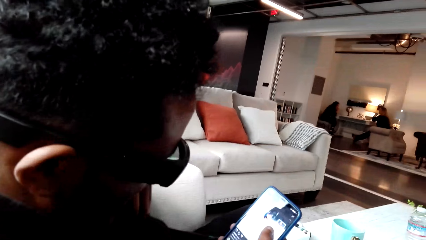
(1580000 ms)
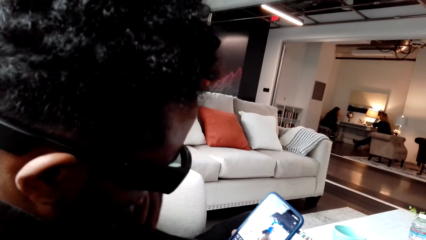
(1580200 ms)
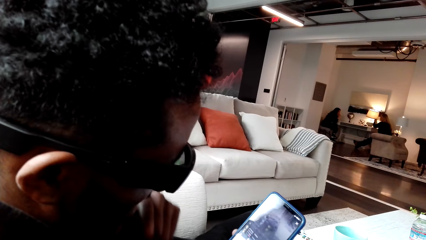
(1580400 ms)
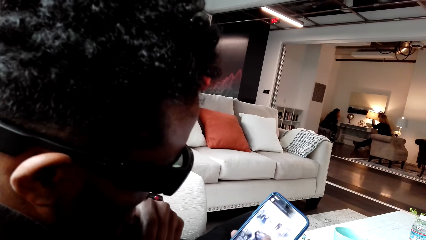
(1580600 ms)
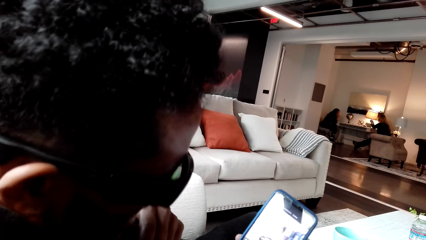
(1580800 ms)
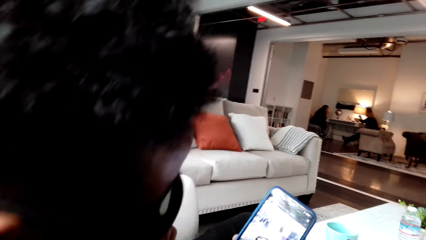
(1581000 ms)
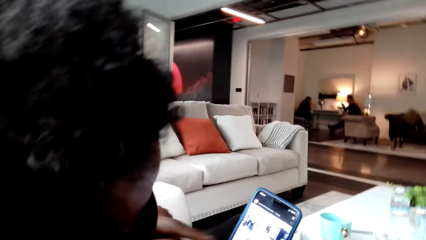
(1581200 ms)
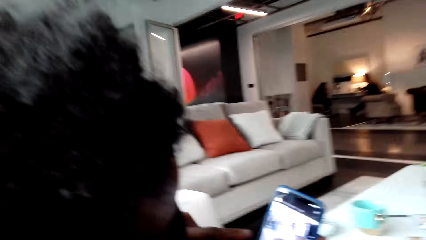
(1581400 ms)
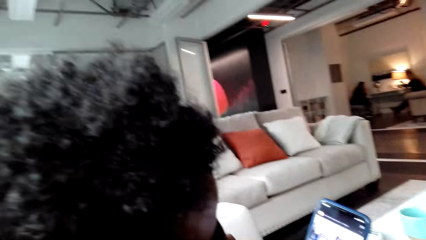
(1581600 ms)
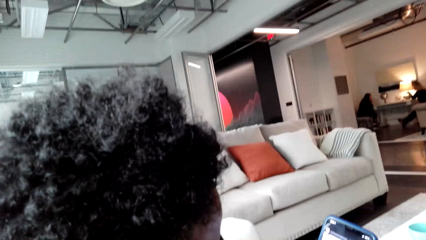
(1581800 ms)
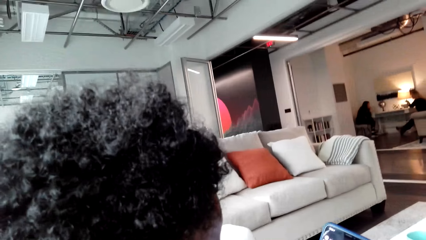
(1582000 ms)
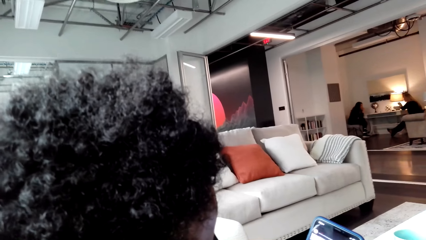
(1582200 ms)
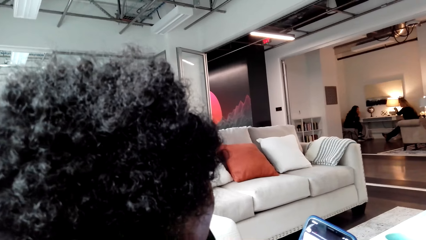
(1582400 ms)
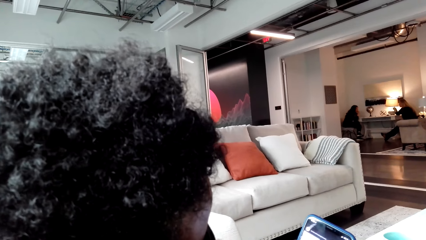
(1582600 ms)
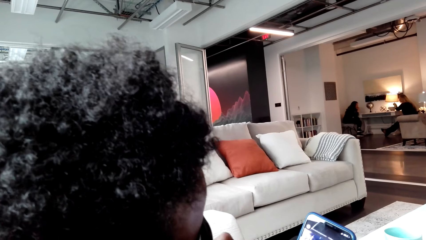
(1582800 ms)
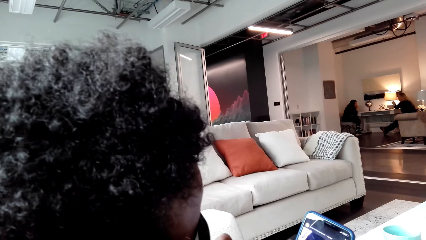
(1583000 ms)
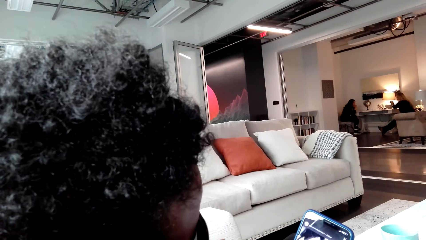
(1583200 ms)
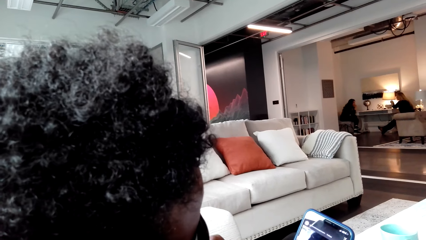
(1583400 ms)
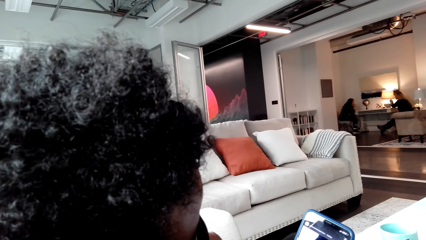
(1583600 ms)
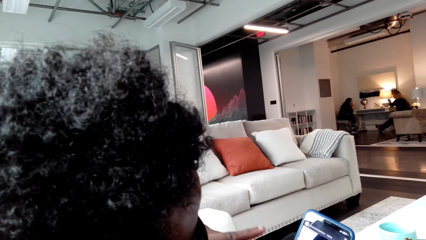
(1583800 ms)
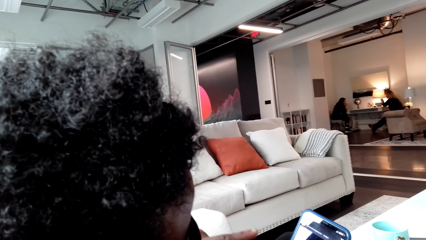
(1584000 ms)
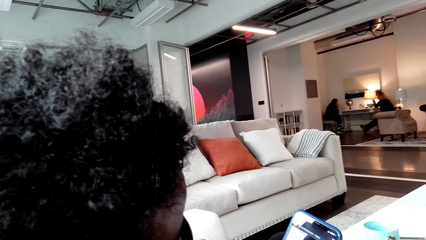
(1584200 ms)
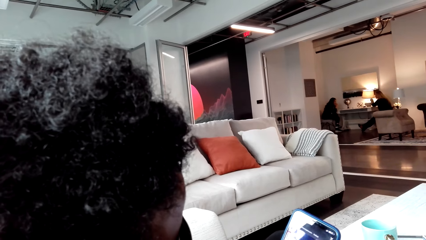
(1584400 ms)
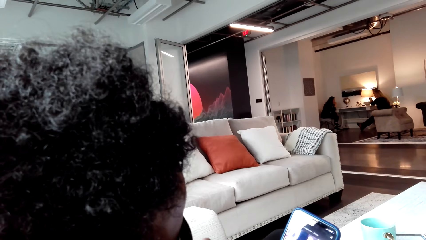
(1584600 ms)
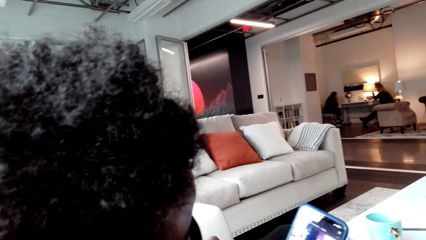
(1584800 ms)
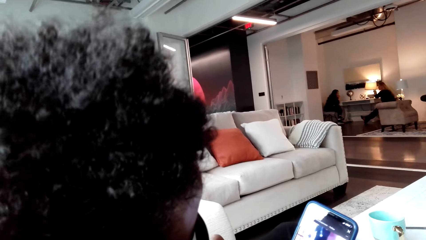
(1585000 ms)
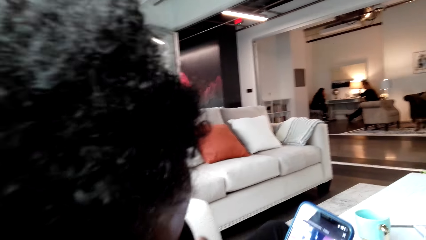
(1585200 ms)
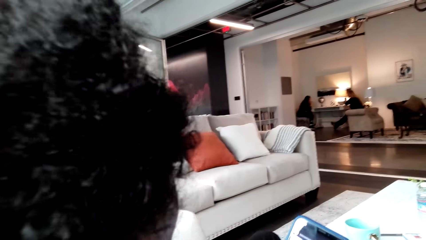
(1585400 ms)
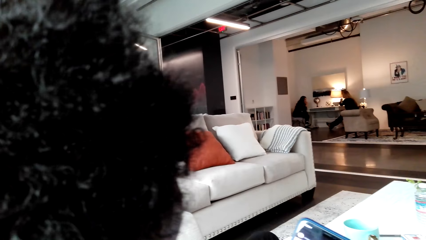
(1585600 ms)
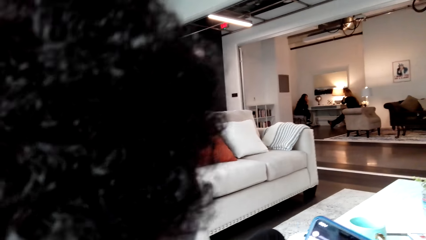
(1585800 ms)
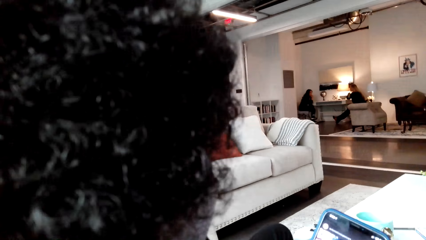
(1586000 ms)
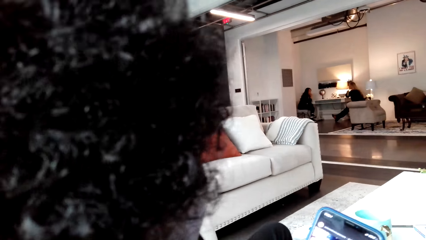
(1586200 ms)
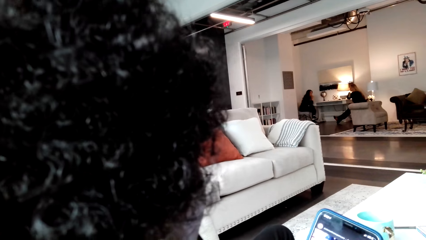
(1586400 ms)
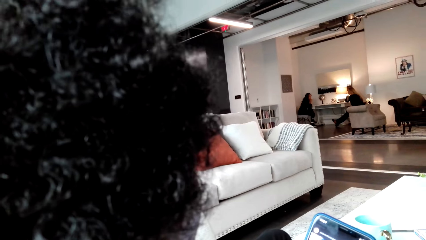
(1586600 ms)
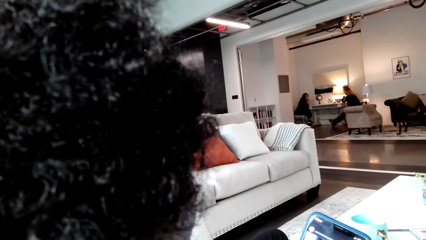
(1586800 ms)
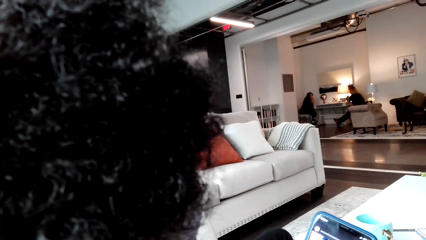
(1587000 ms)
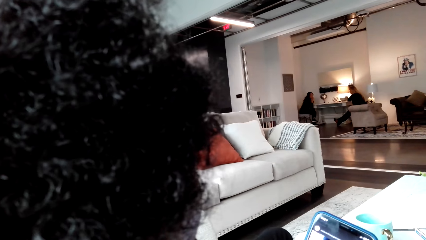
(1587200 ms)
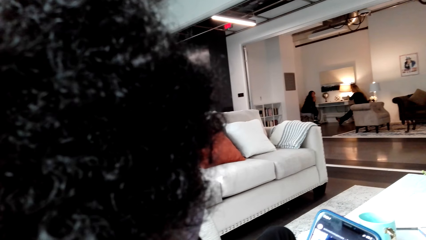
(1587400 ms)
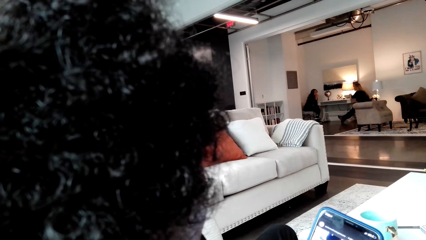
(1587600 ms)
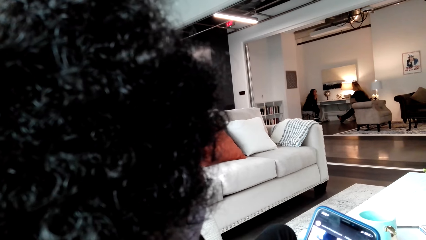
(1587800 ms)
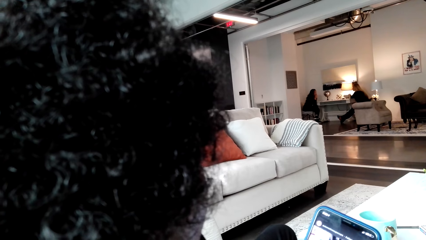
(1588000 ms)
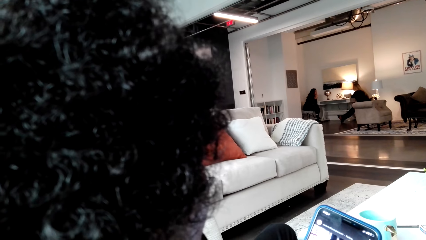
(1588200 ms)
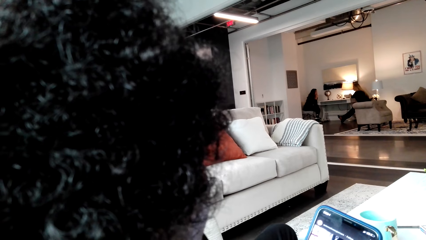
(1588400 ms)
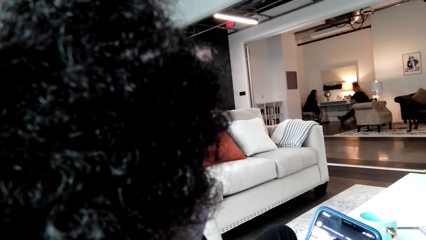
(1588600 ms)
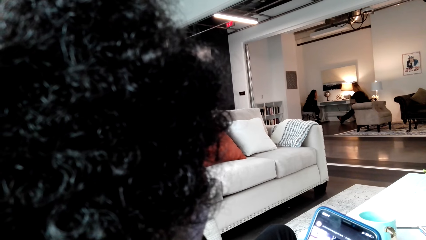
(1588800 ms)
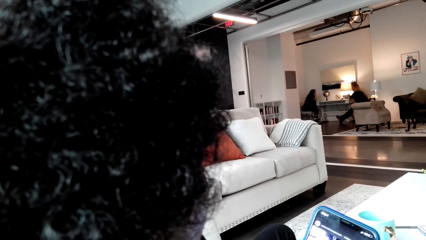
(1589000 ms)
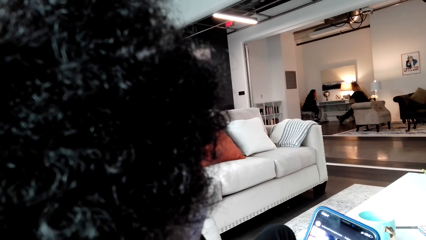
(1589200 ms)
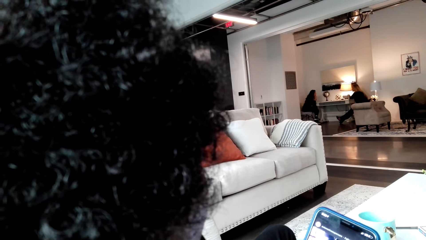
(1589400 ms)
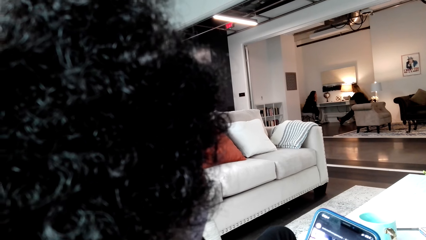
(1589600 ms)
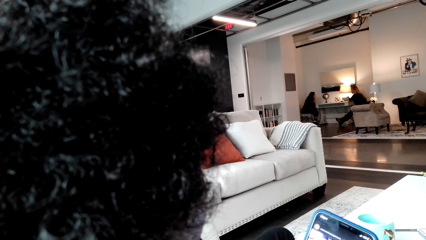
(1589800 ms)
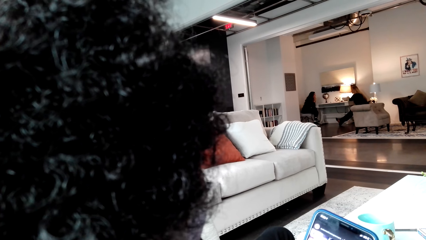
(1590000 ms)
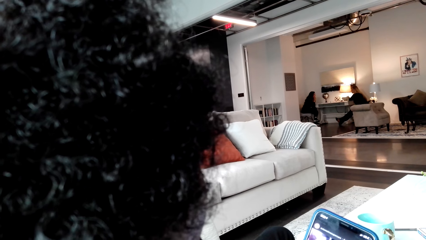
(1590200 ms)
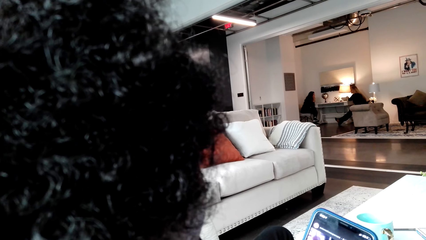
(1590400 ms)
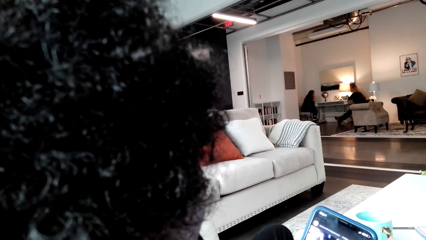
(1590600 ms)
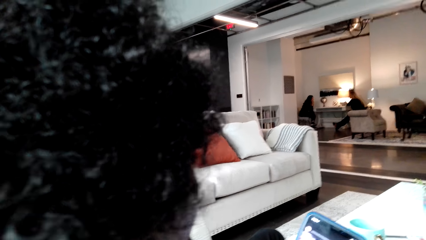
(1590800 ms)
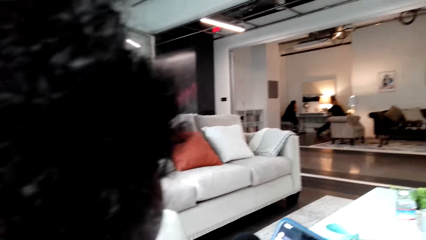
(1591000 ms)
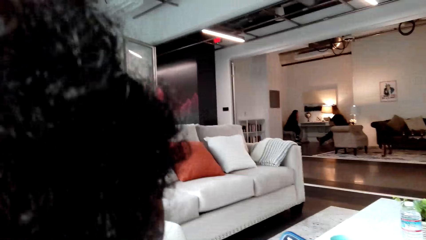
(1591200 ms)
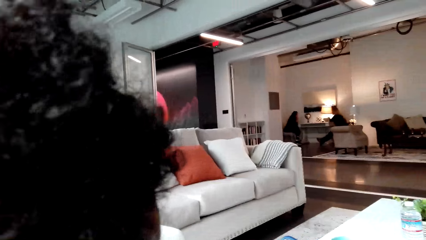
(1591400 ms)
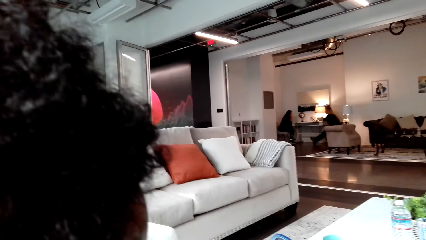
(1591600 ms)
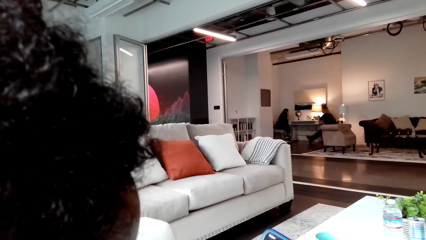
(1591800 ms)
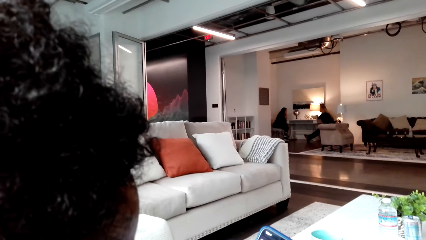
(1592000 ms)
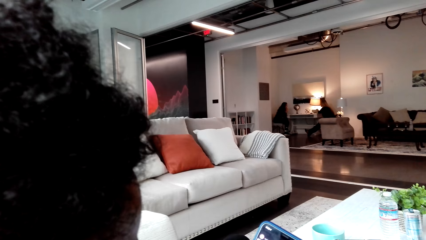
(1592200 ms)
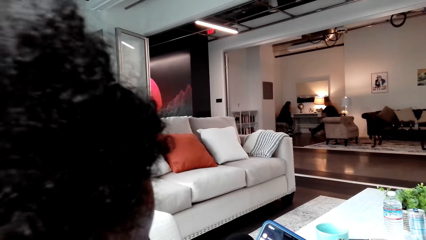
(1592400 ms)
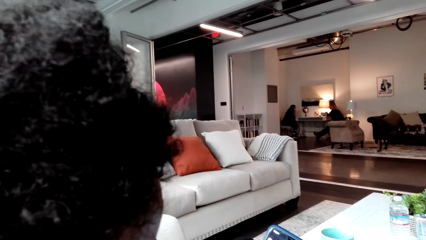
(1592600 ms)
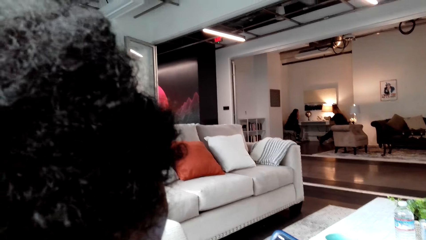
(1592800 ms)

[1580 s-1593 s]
A man moves his hands. The man scrolls the phone.

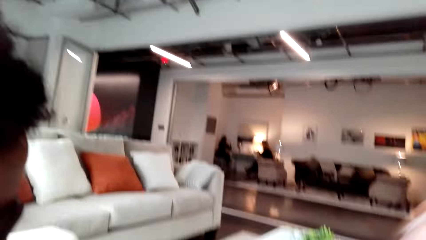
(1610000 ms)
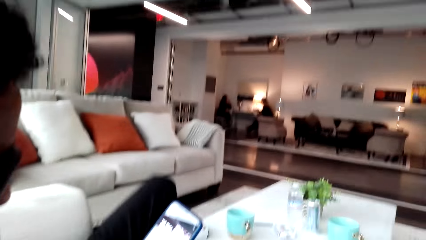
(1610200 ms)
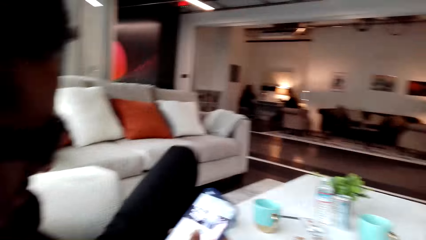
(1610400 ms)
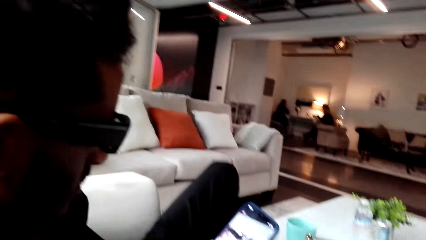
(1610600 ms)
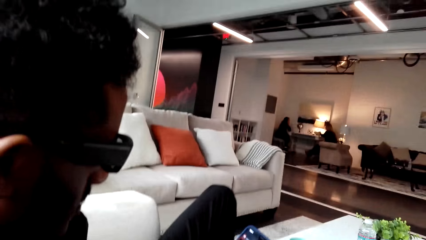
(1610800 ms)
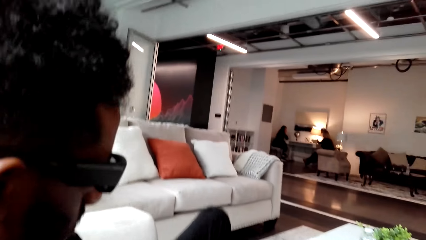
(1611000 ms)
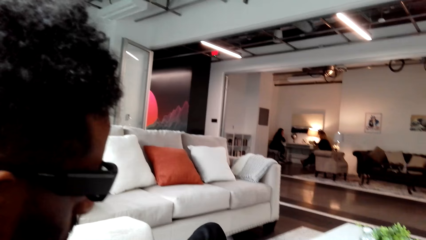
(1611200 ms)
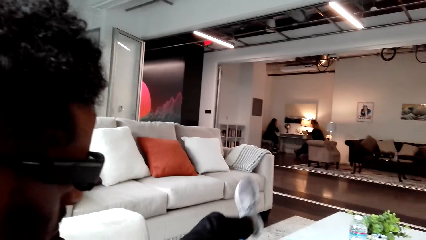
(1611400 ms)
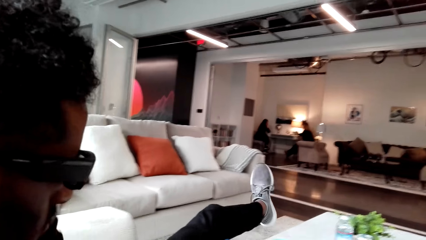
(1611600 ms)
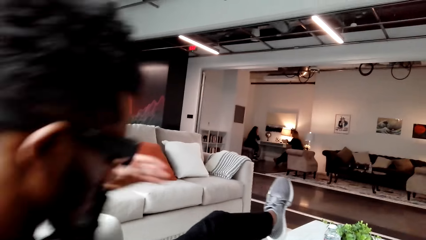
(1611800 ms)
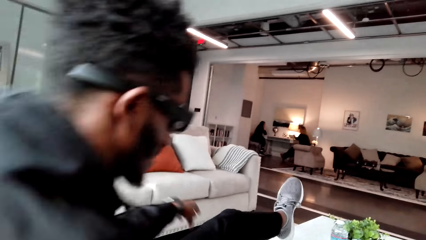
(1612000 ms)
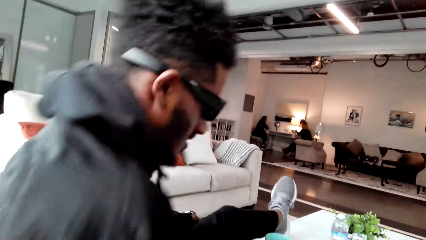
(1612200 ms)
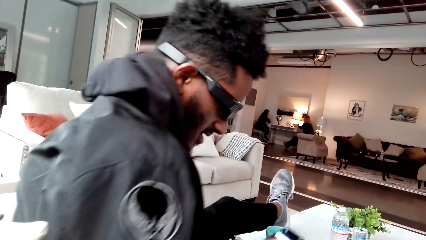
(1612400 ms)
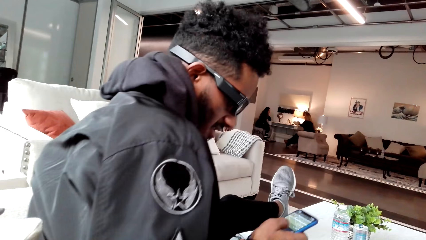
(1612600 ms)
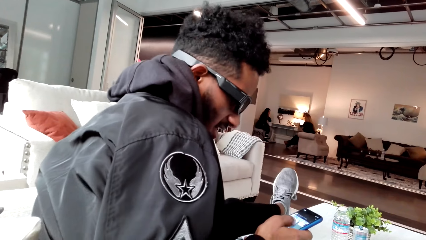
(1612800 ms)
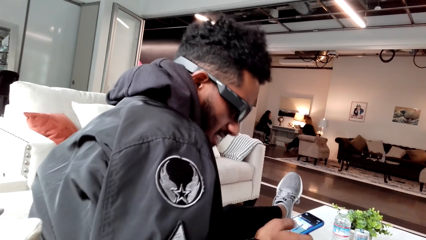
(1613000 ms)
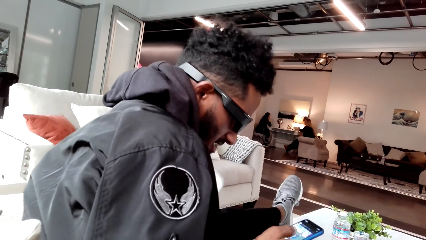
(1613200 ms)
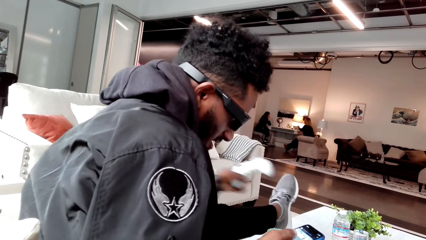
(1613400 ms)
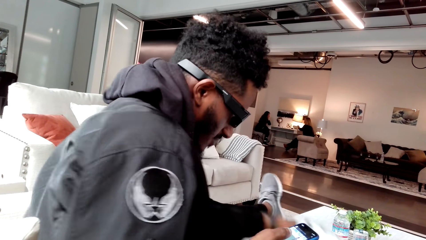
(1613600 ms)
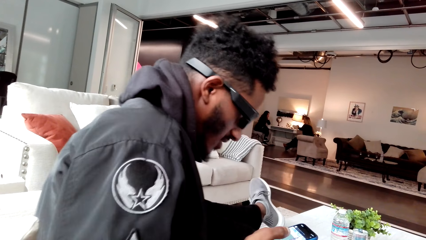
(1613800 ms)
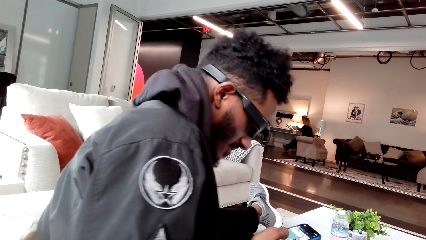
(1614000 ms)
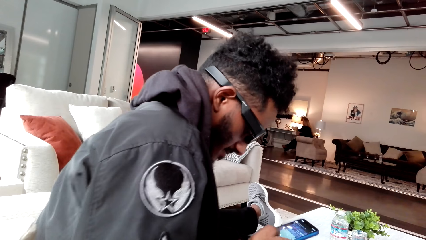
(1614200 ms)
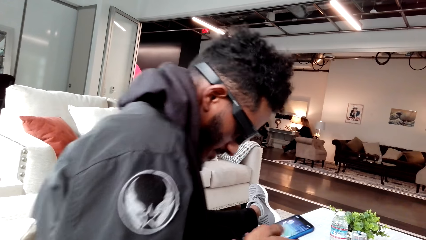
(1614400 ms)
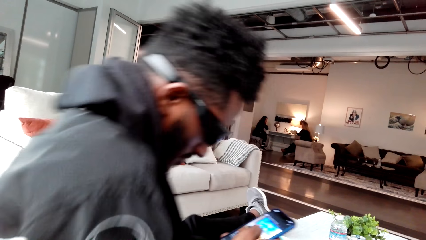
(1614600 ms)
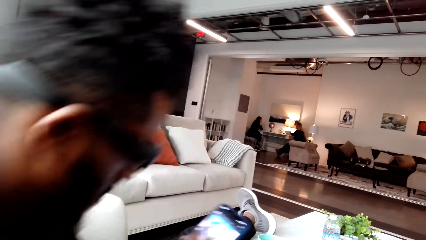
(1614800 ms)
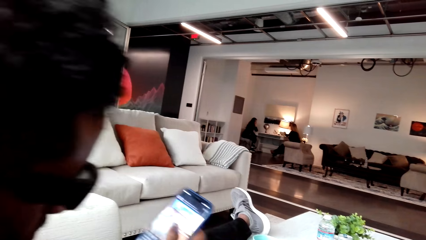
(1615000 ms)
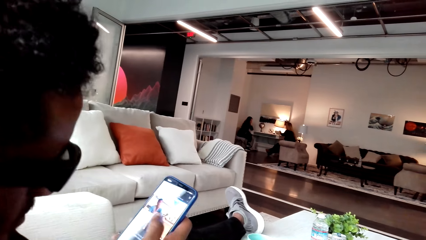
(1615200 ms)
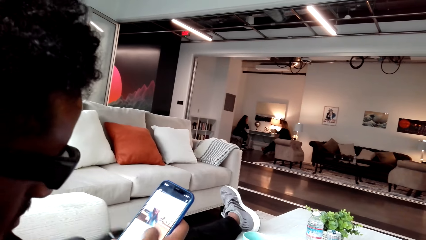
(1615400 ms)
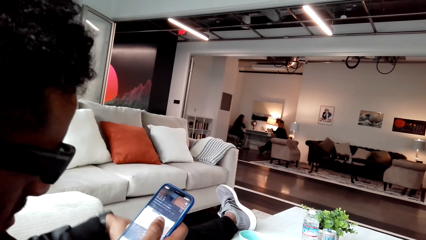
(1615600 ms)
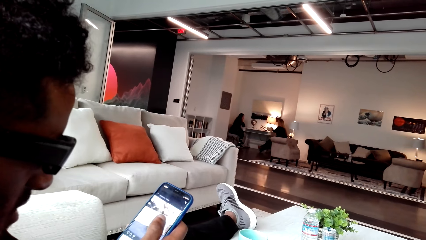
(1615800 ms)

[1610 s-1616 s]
A man moves his body. The man scrolls the phone.
